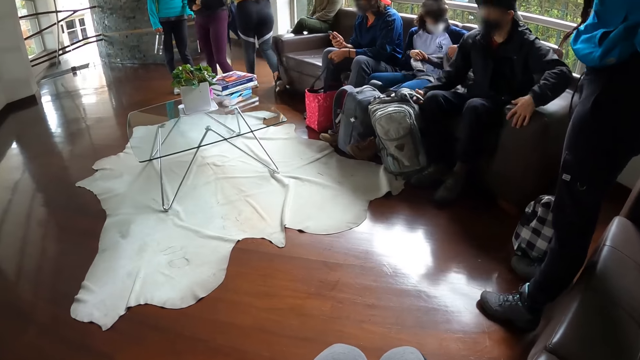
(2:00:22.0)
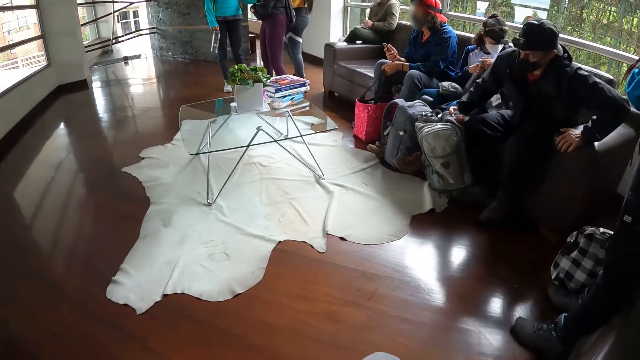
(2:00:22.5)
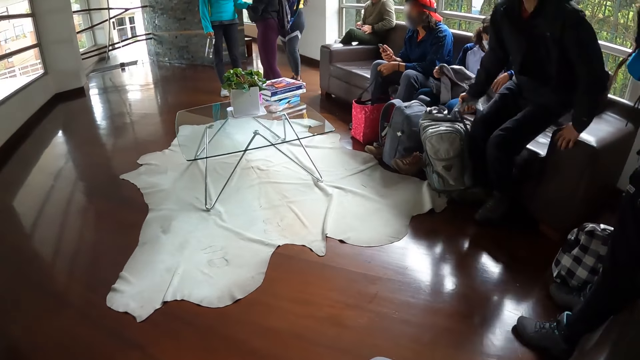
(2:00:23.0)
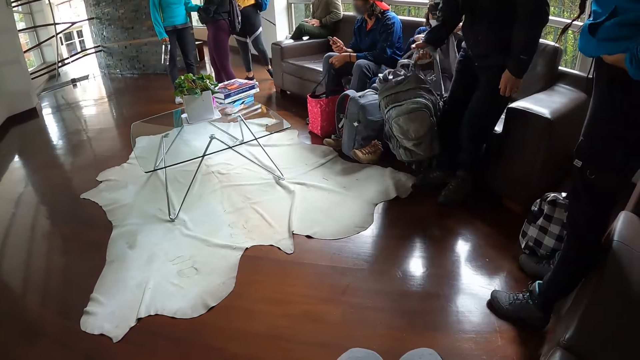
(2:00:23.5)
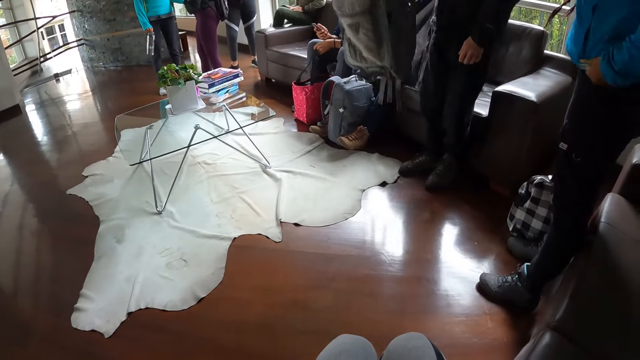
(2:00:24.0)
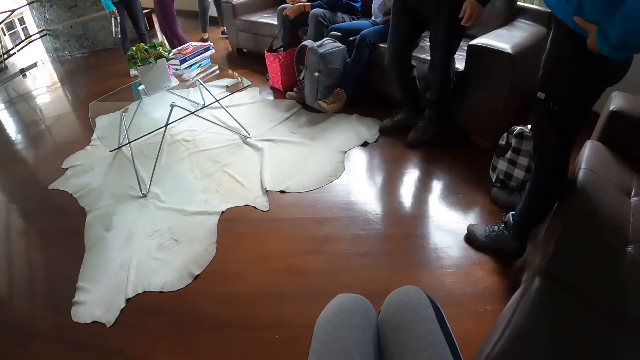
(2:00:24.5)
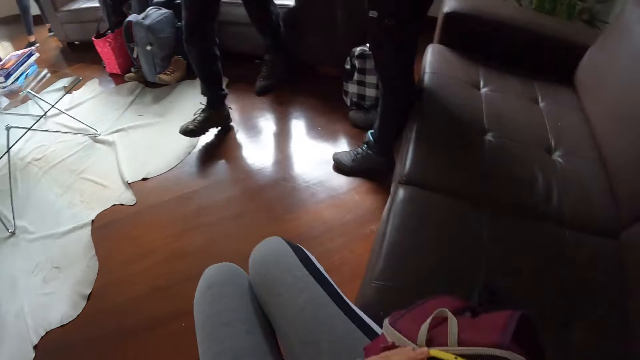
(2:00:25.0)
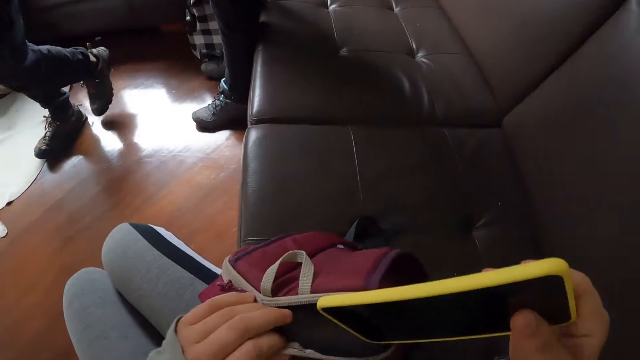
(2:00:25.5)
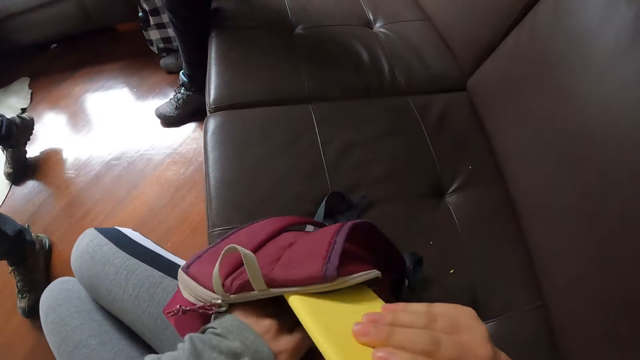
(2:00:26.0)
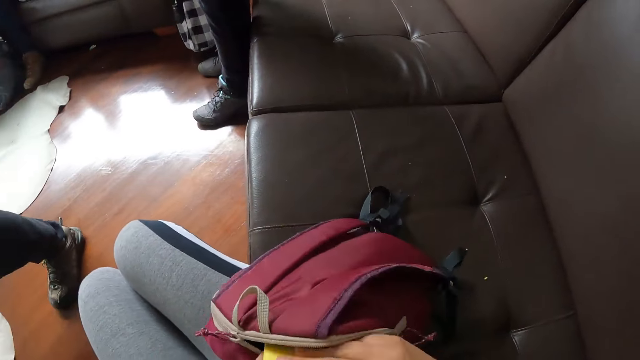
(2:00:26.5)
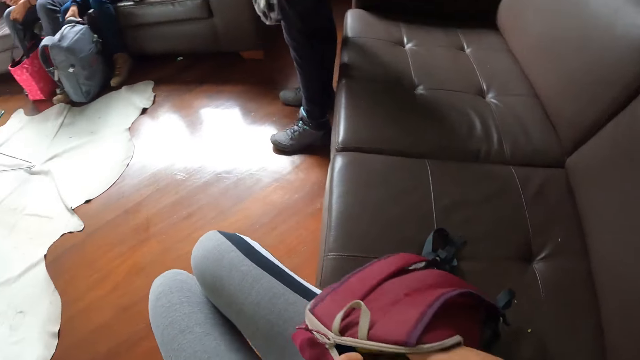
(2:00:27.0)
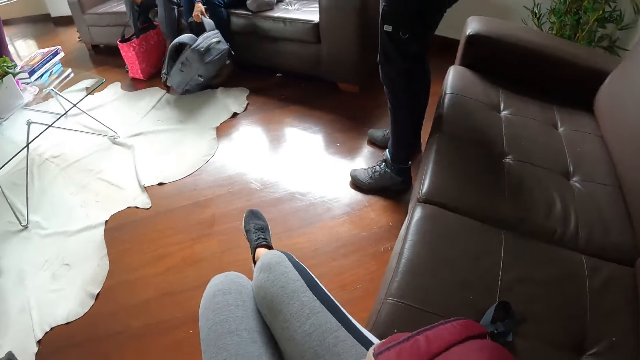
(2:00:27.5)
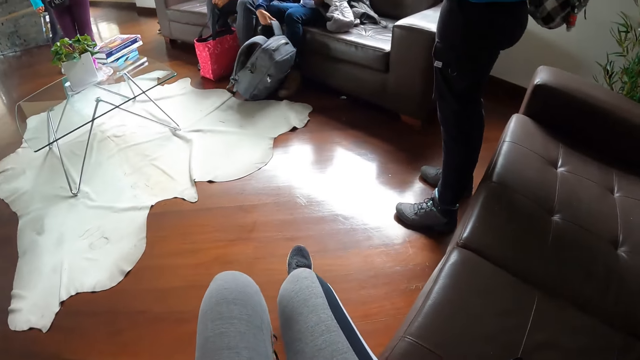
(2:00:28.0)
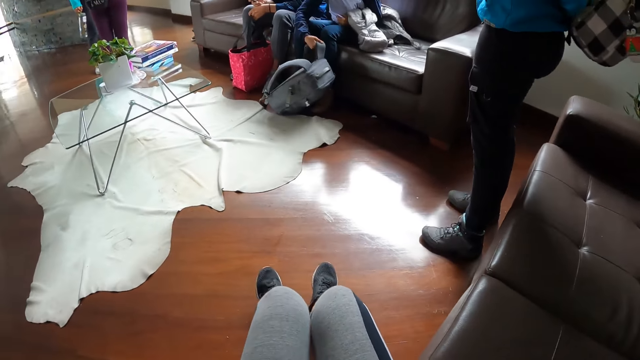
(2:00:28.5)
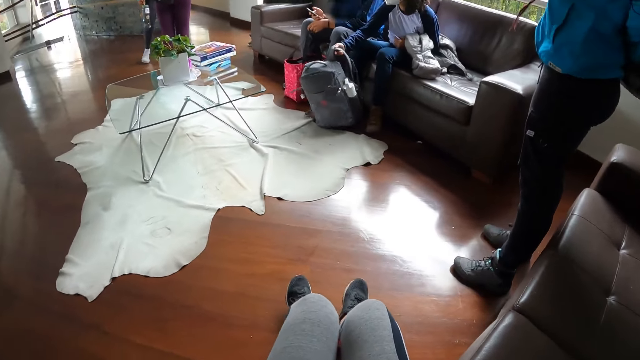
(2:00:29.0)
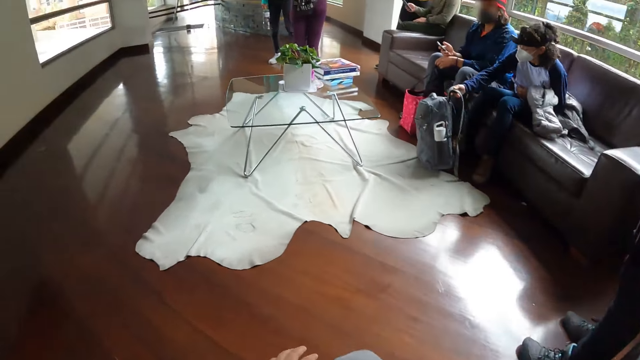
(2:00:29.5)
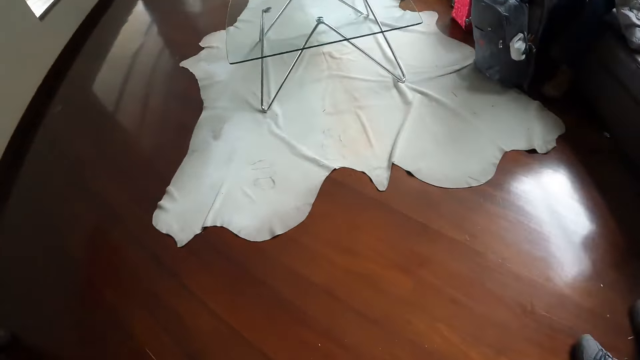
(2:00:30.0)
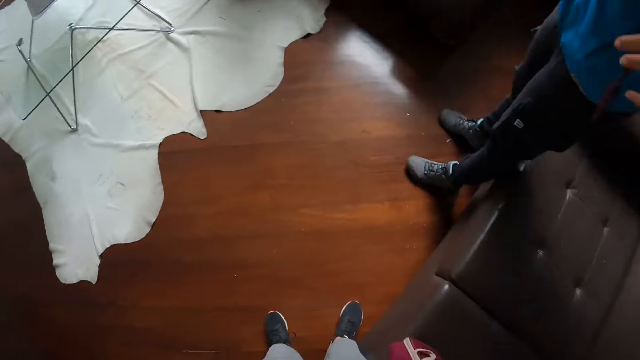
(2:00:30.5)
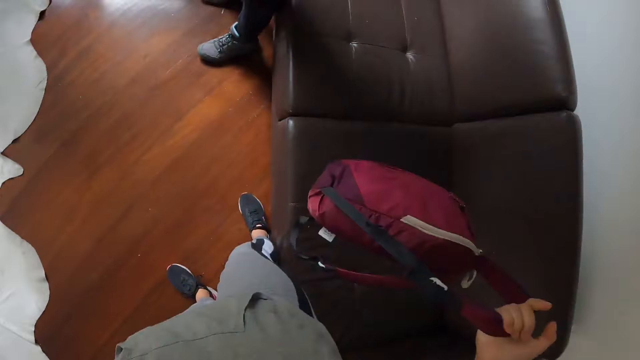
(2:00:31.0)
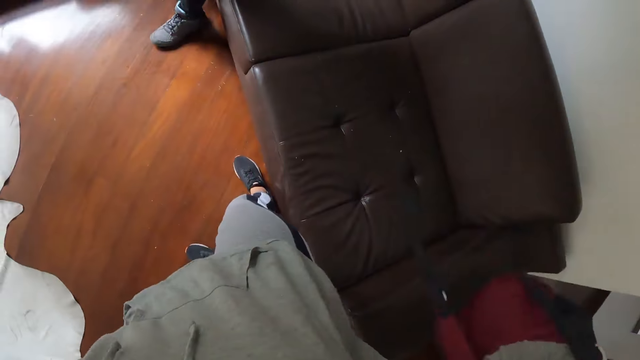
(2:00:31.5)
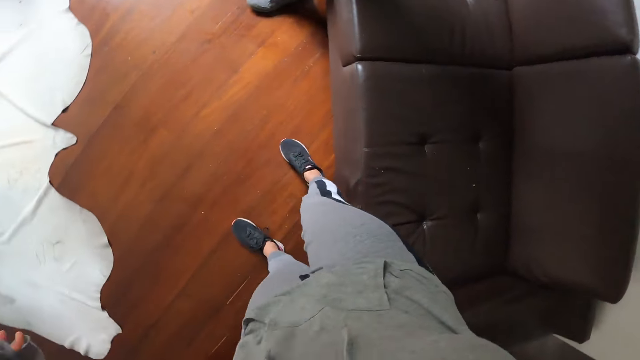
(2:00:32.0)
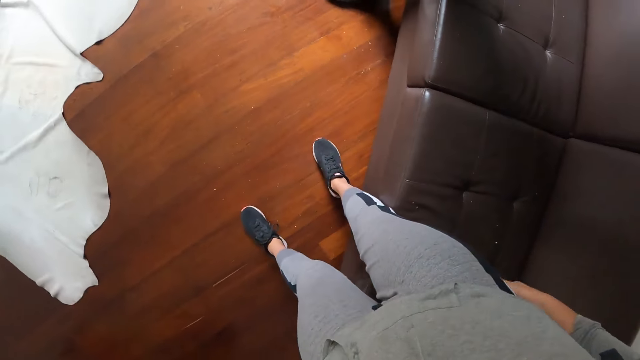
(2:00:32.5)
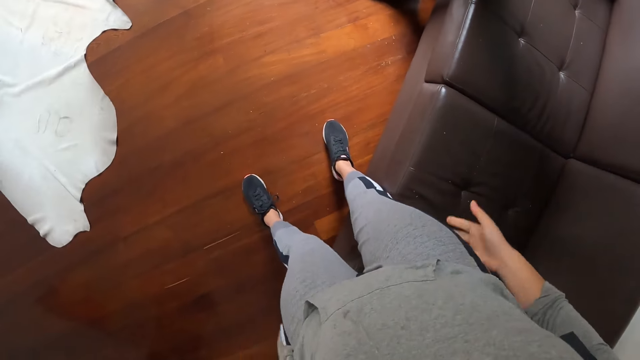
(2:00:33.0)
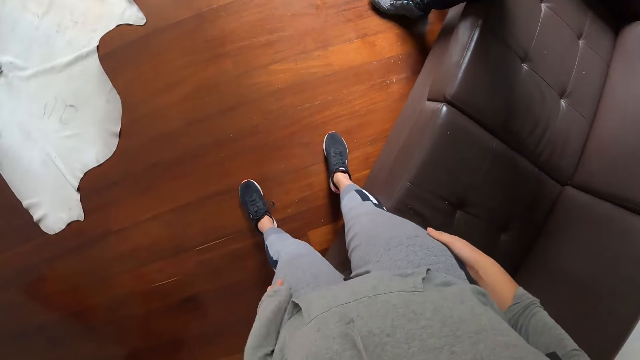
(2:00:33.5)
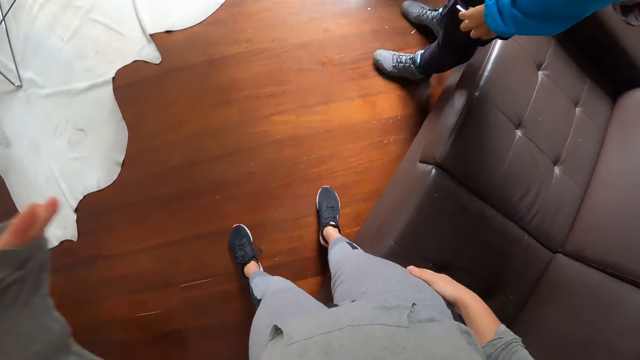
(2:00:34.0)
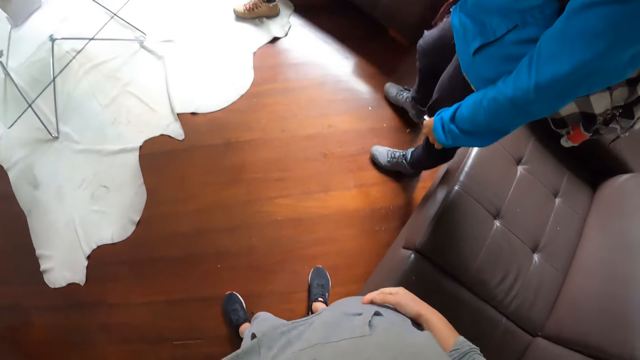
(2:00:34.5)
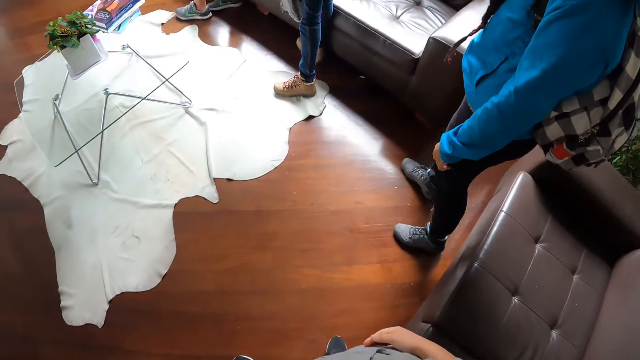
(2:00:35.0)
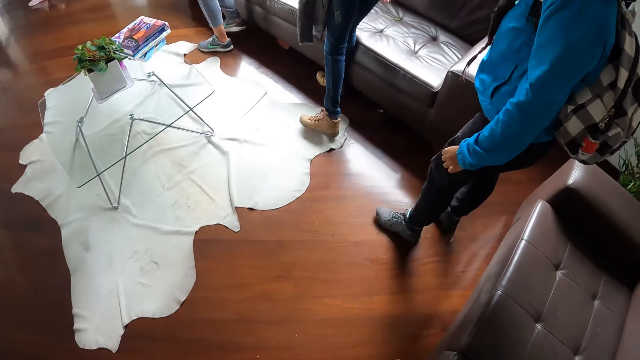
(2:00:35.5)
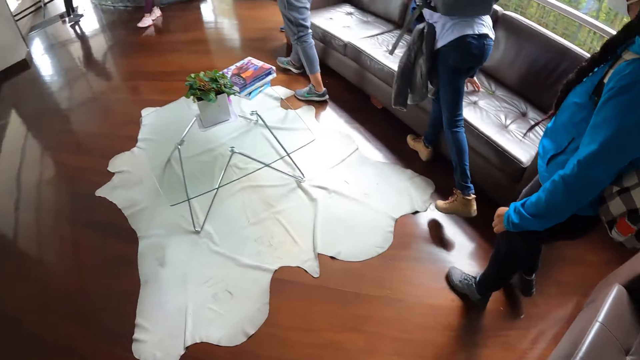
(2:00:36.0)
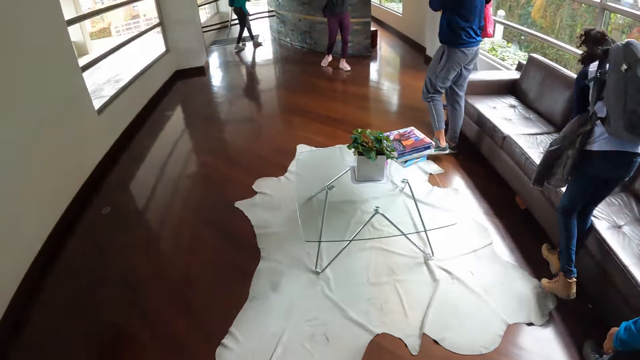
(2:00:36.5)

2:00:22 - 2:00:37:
The man stands from a sofa with a bag in his right hand. He lifts the bag with his right hand. The camera wearer picks out the phone from the bag with her right hand. She holds the bag with her left hand. She drops the phone in the bag with her right hand. She stands. She moves the bag to the back with her right hand. She lifts the bag. She wipes her butt with both hands. She wipes the hands. She fixes the camera.

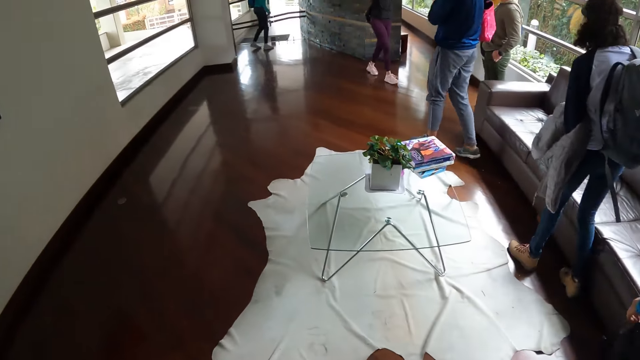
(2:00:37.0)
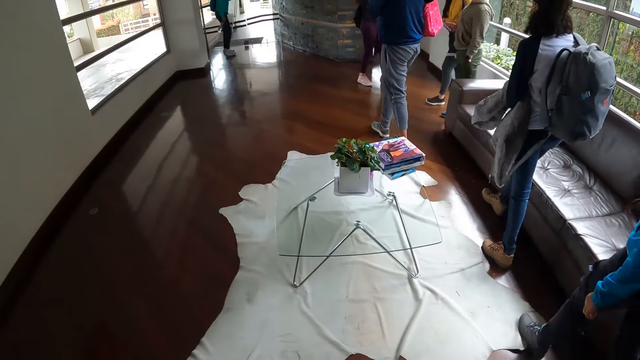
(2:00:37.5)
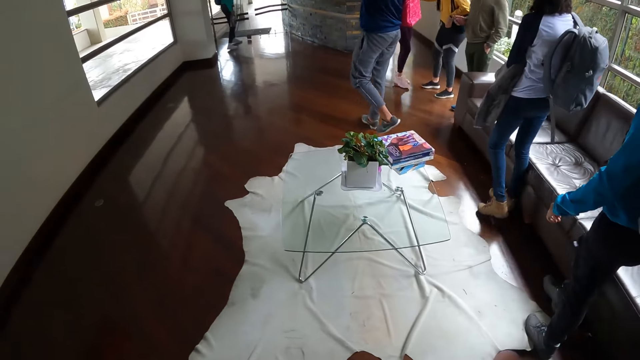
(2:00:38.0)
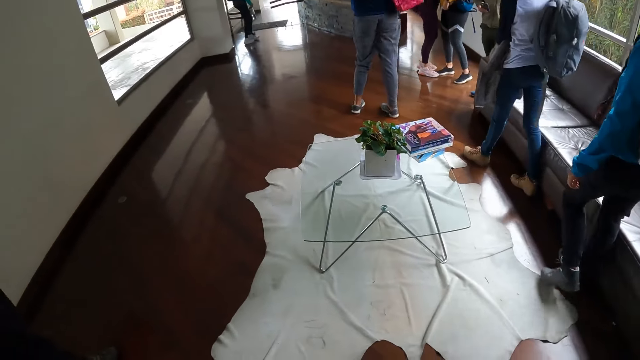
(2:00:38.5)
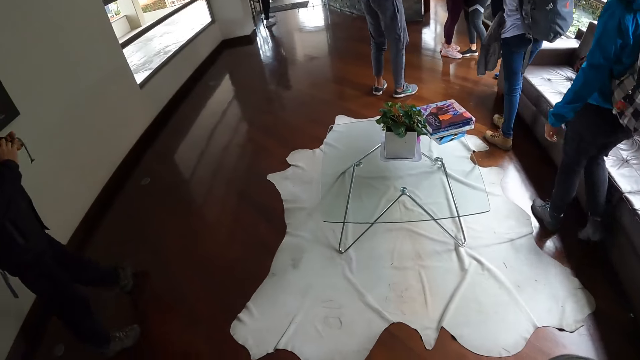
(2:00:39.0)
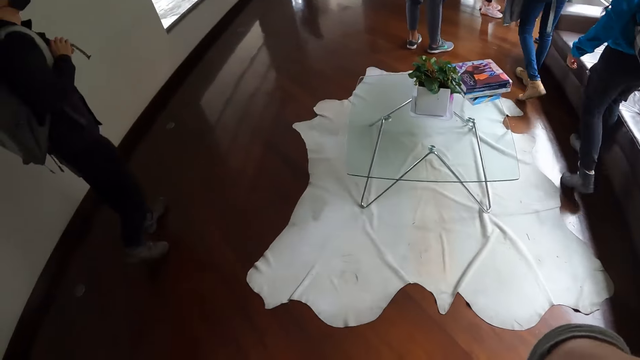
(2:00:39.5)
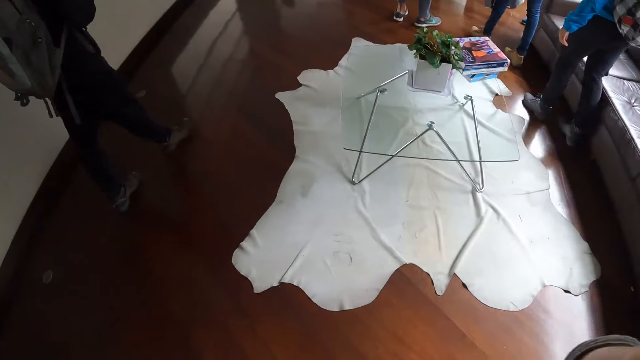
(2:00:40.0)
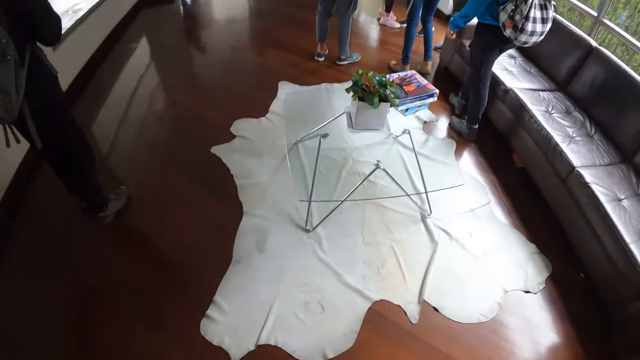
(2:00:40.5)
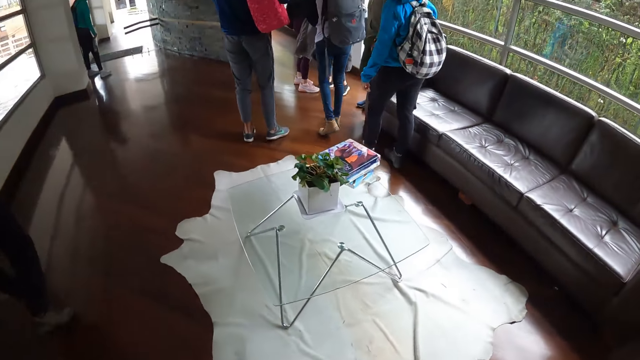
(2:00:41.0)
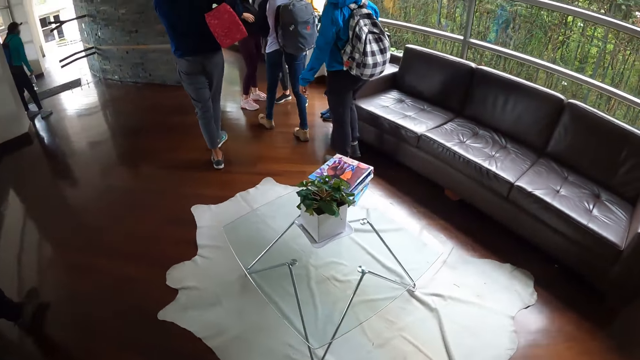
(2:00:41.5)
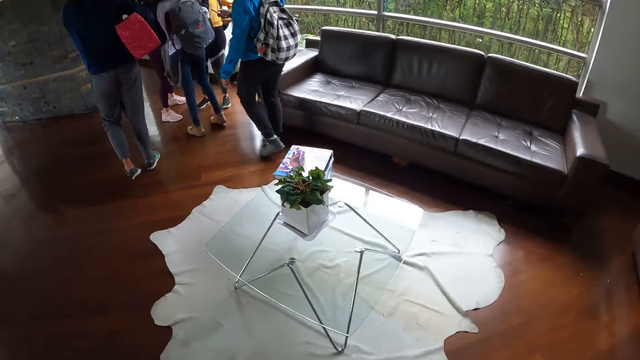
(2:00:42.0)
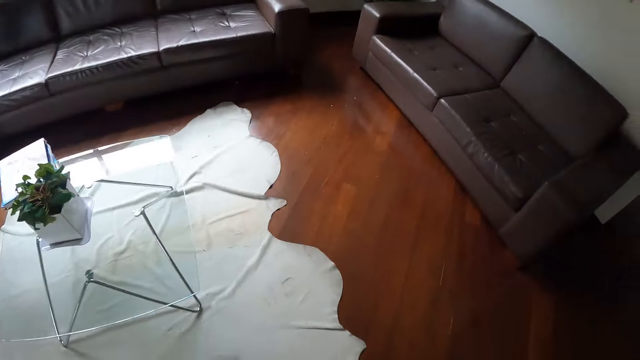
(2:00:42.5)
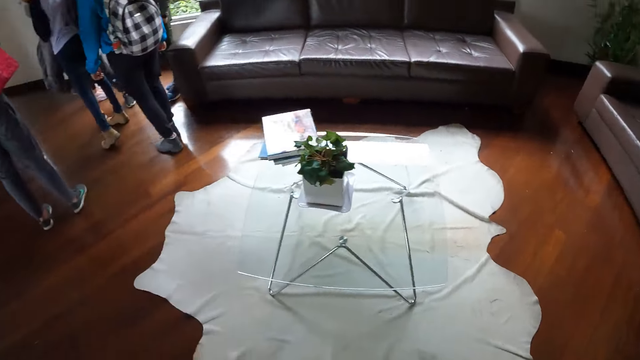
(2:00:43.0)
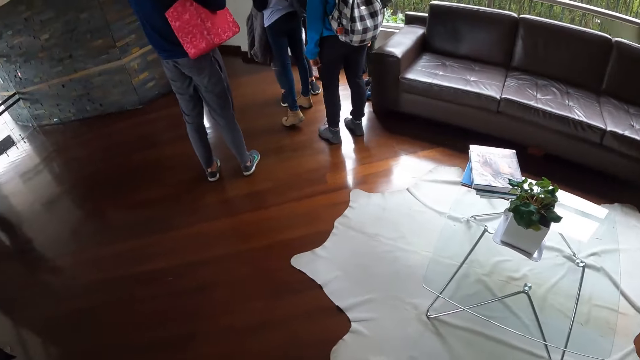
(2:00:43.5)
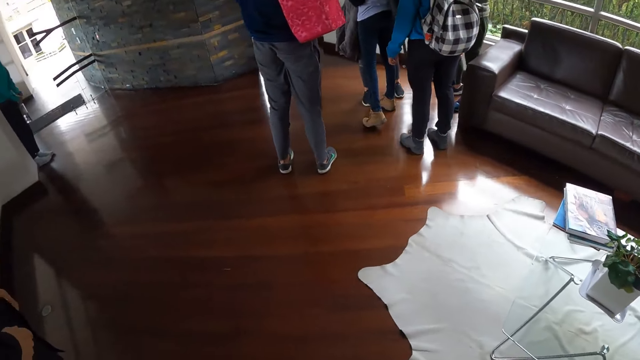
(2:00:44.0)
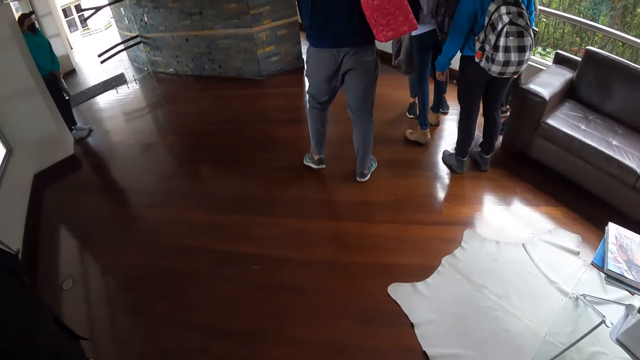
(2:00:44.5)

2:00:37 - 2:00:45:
The camera wearer walks in the room.
